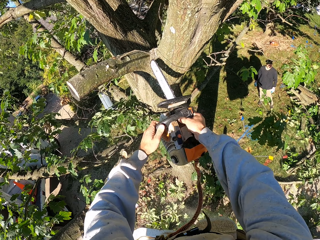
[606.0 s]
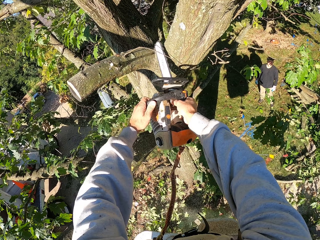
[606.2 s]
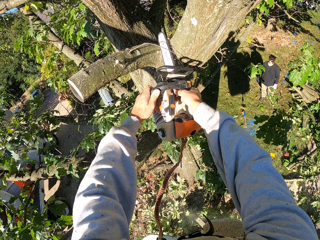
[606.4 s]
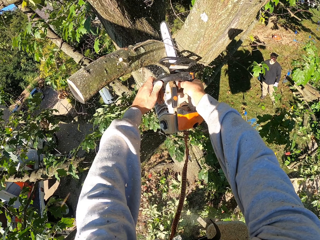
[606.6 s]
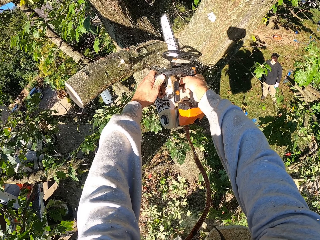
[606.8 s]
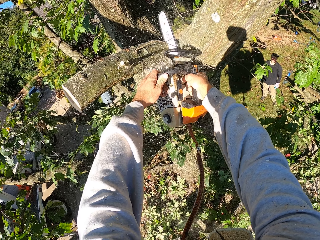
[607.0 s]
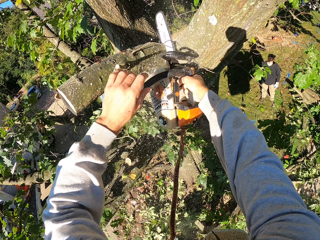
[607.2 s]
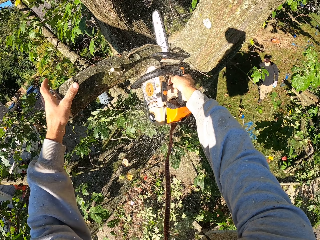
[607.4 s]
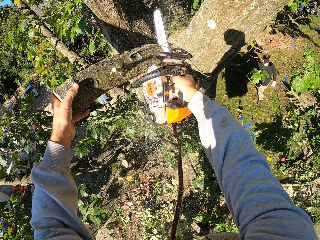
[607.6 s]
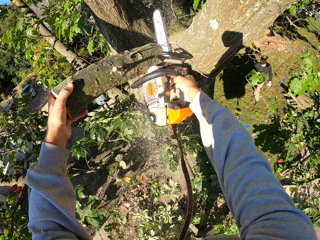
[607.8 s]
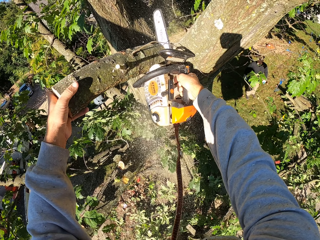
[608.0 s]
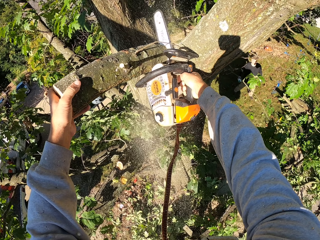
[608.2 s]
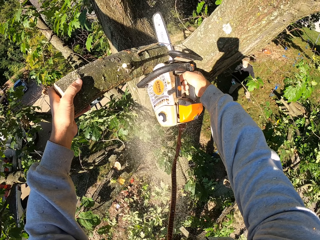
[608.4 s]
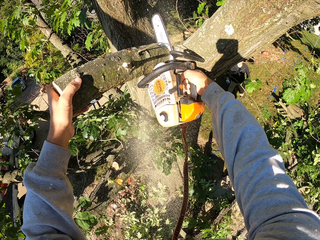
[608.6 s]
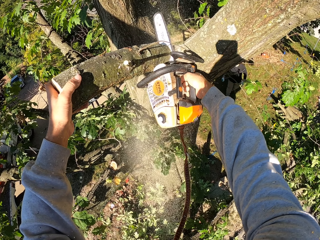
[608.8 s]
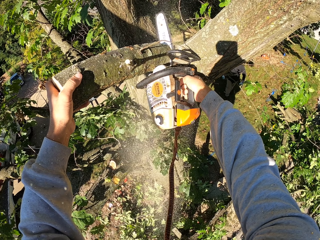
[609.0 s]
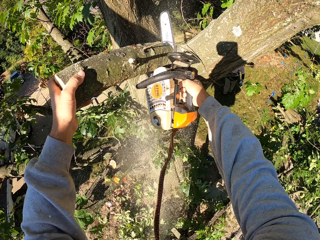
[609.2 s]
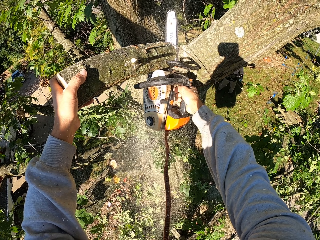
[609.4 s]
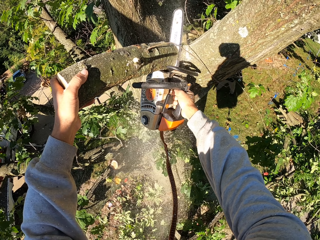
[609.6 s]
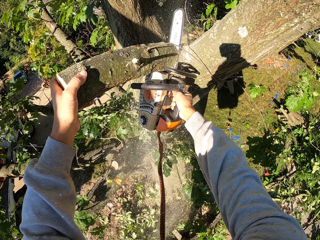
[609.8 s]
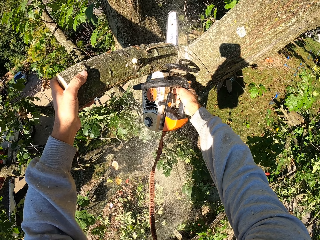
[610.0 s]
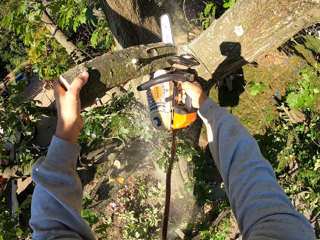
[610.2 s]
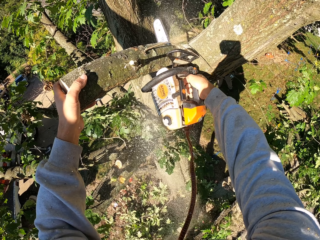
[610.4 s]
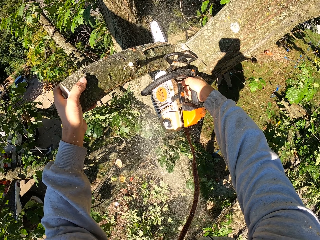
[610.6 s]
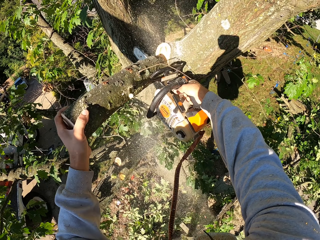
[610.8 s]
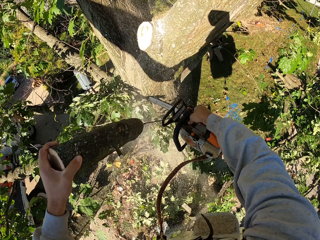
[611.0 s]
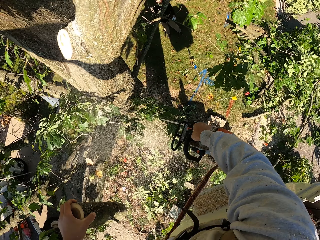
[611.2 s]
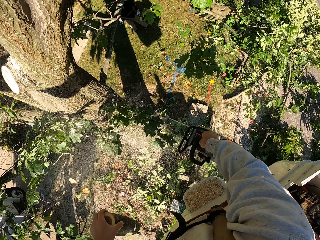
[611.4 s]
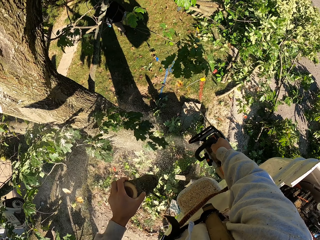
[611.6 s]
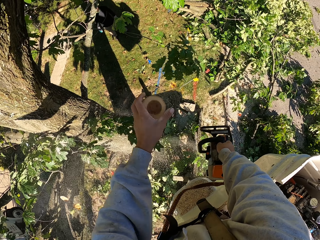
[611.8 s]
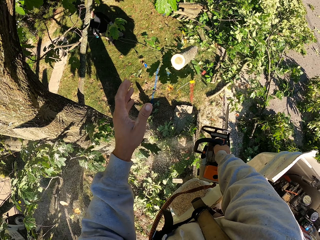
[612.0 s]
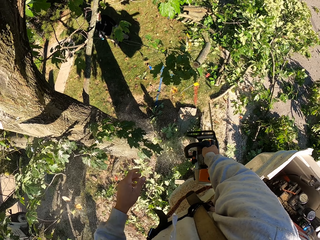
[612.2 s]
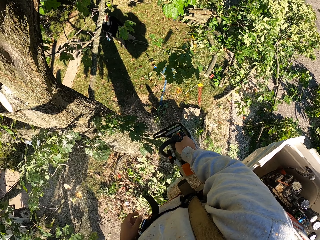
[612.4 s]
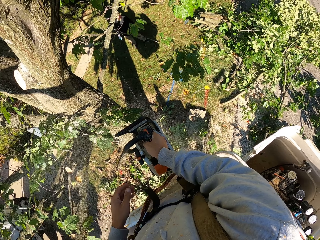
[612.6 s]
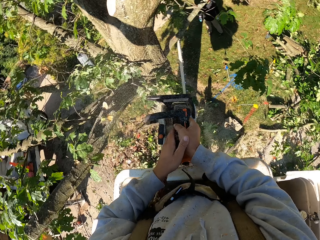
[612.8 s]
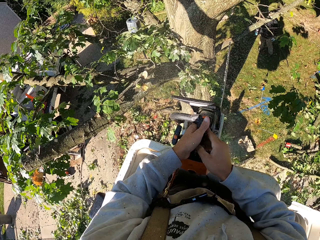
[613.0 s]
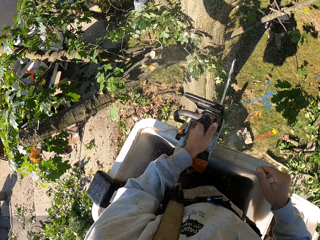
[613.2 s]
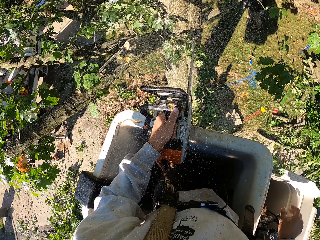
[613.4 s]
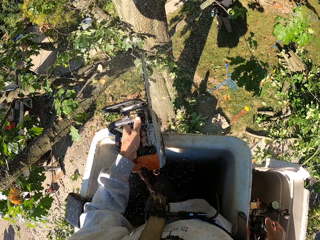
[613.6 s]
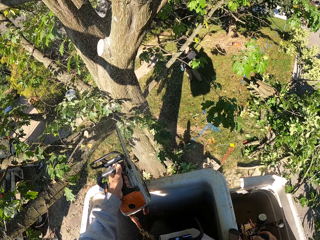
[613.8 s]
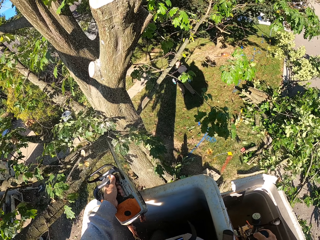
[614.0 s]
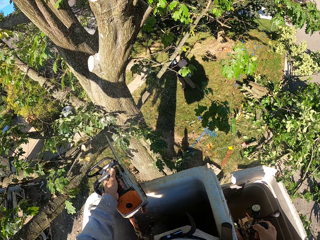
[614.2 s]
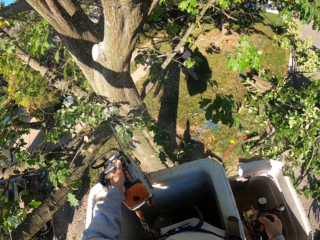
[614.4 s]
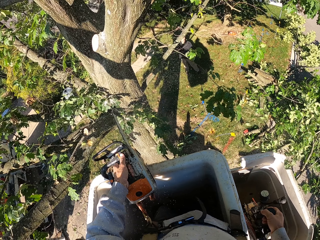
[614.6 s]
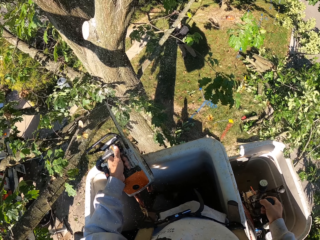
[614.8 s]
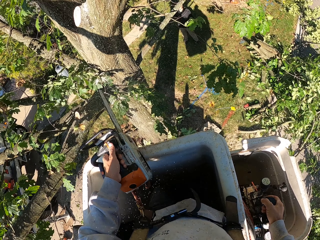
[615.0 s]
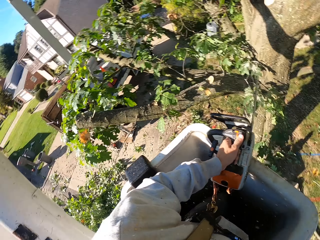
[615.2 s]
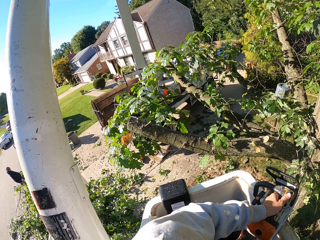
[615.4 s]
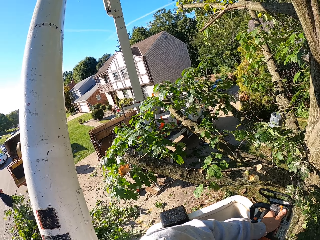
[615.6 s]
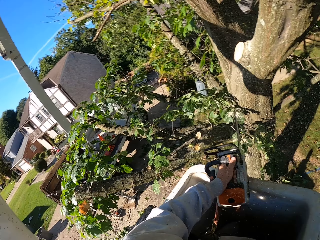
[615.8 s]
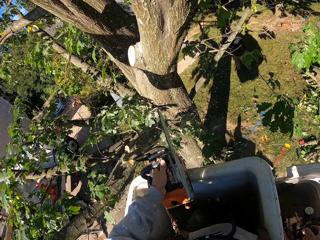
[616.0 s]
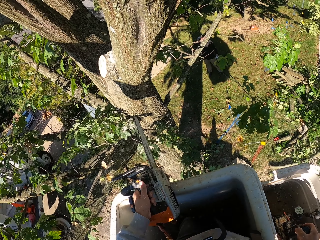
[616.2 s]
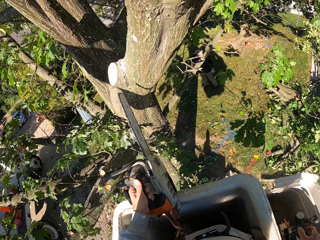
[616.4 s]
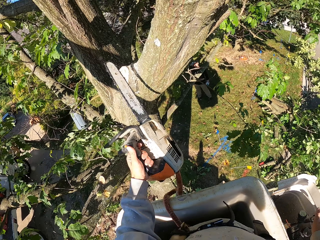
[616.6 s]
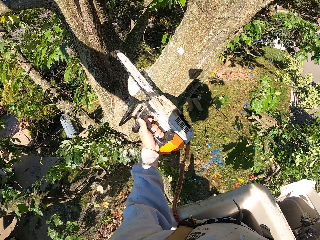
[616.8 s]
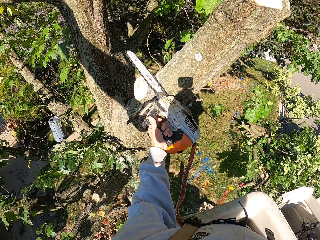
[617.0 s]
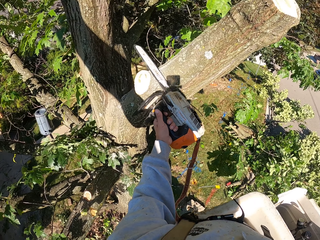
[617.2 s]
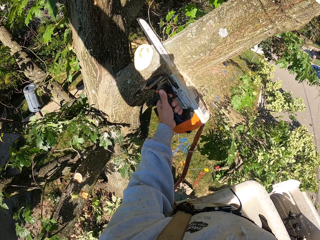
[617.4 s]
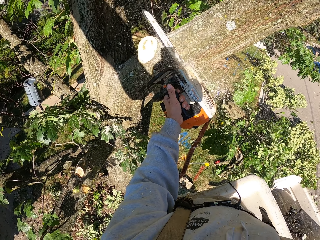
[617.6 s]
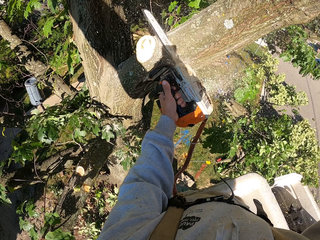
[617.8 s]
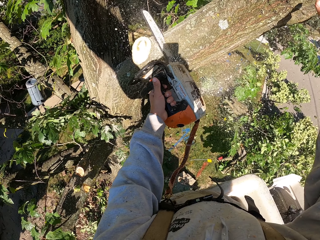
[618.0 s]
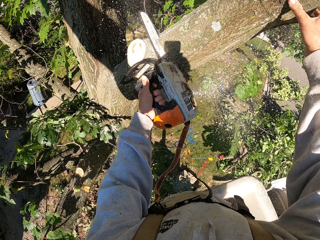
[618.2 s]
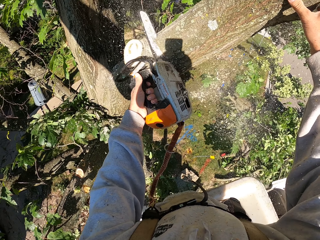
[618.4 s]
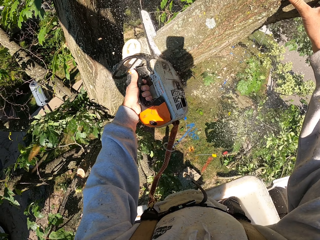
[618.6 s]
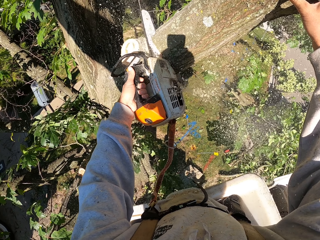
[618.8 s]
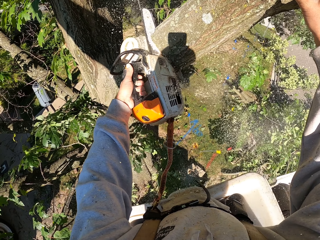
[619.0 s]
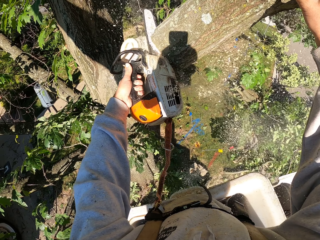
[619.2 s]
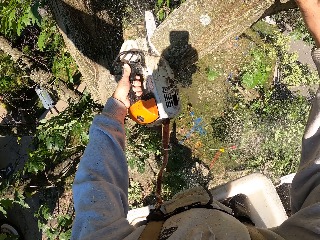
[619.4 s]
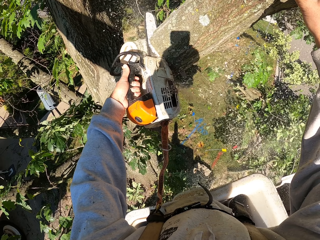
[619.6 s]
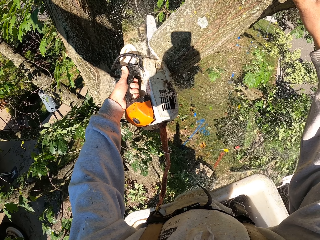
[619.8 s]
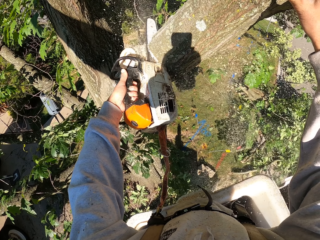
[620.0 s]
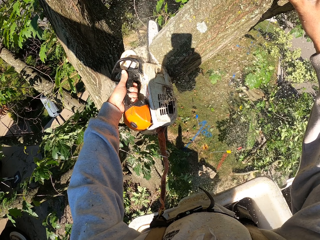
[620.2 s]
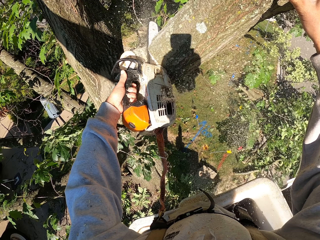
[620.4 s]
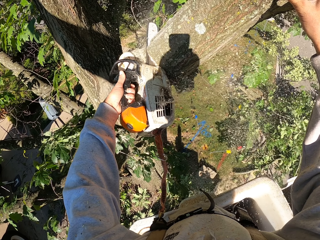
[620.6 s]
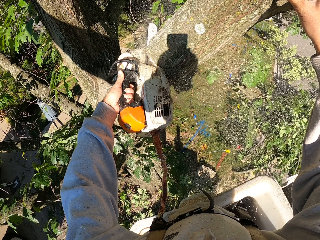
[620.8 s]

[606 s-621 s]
The camera wearer holds the front handle of the chain saw with his left hand. He cuts a branch of the tree with the chain saw in his right hand. He holds the branch with his left hand. He throws the branch in his left hand to the ground. He holds the chain saw with his left hand. He places the chain saw in his hands on the carriage of the aerial lift. He takes his right hand off the chain saw. He operates a lever of the aerial lift with his right hand. He cuts a branch of the tree with the chain saw in his left hand. He places his right hand on the branch.

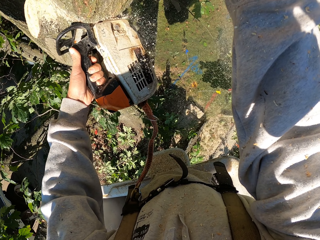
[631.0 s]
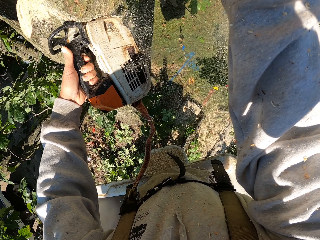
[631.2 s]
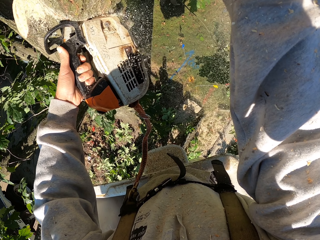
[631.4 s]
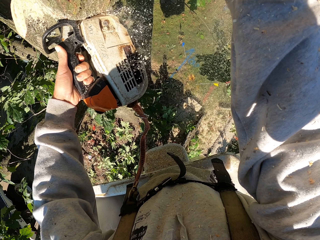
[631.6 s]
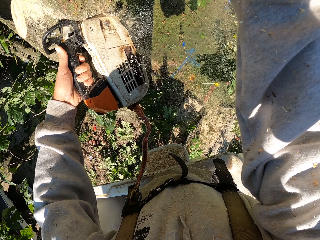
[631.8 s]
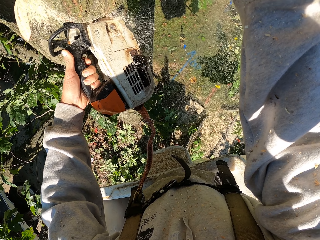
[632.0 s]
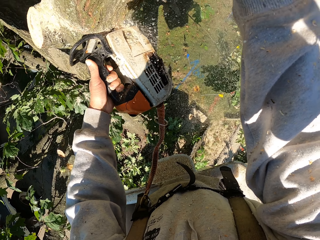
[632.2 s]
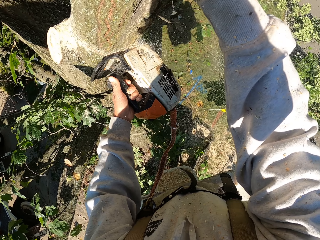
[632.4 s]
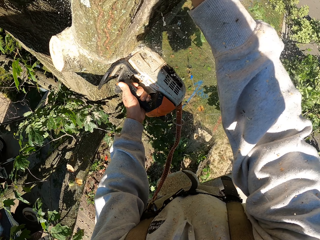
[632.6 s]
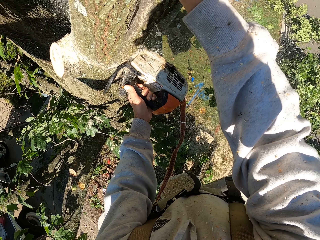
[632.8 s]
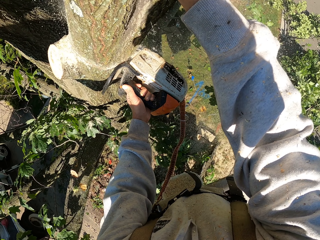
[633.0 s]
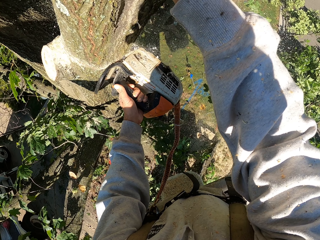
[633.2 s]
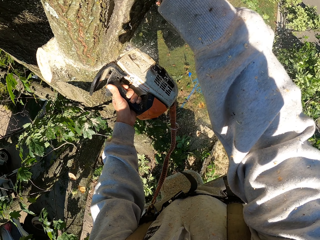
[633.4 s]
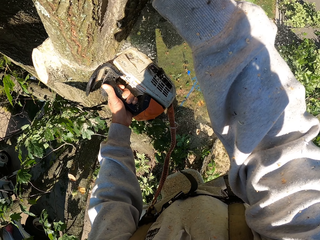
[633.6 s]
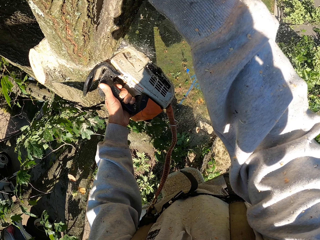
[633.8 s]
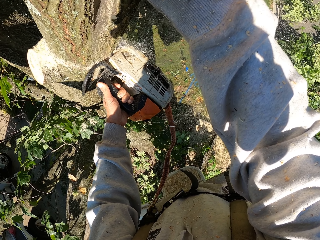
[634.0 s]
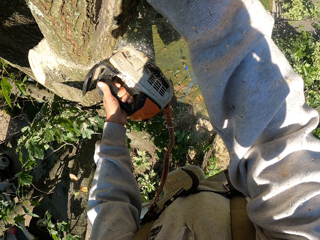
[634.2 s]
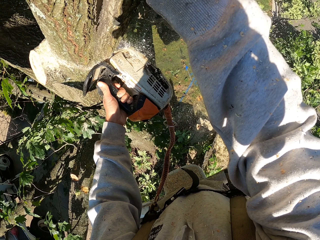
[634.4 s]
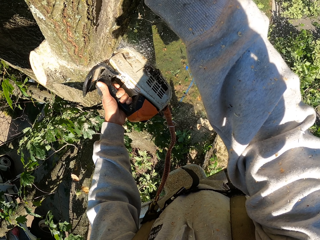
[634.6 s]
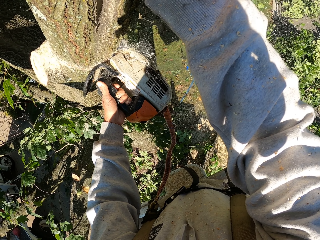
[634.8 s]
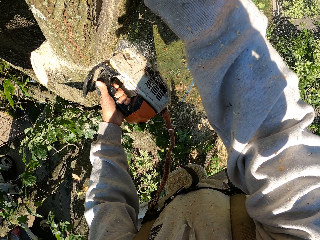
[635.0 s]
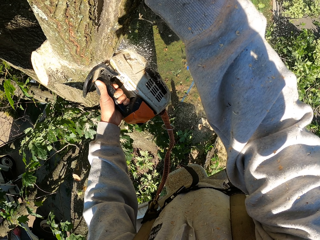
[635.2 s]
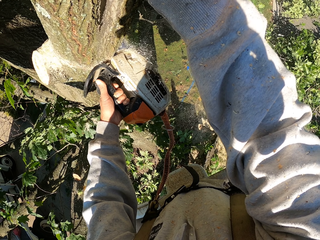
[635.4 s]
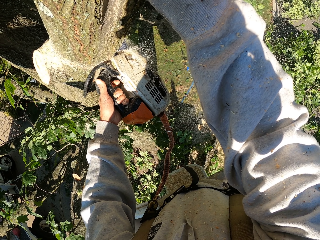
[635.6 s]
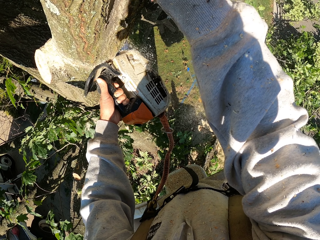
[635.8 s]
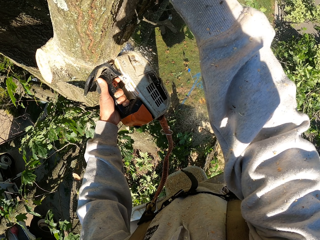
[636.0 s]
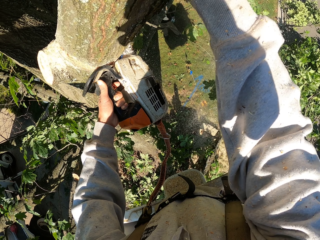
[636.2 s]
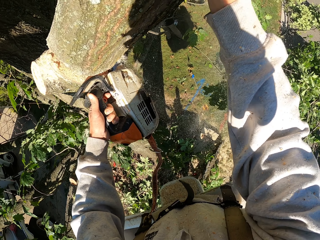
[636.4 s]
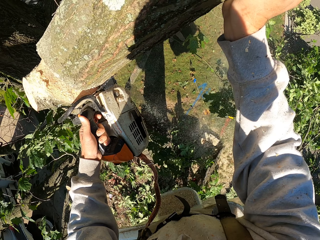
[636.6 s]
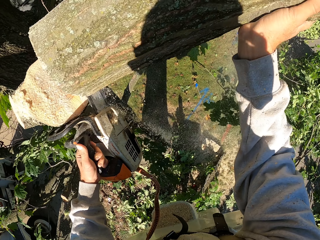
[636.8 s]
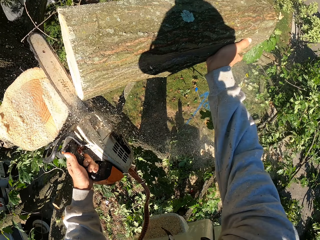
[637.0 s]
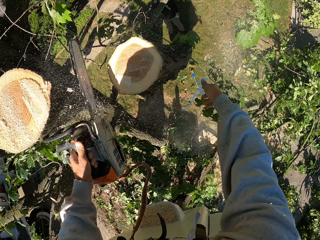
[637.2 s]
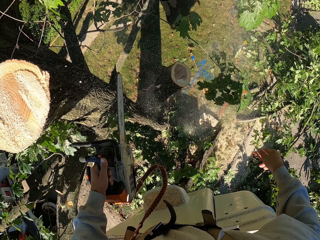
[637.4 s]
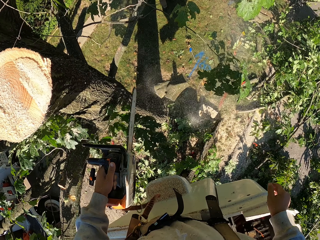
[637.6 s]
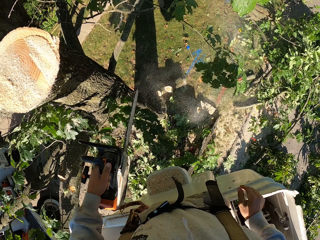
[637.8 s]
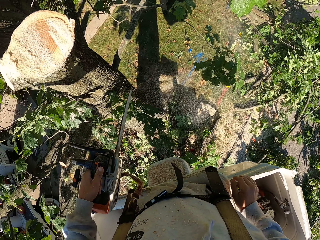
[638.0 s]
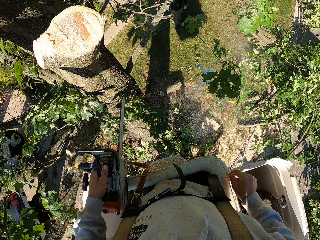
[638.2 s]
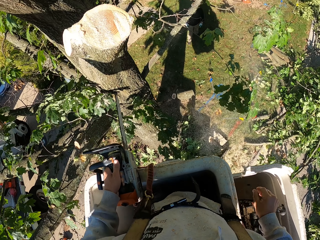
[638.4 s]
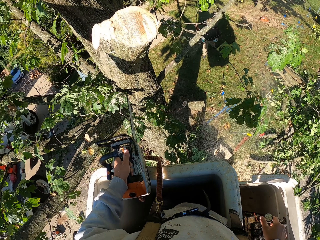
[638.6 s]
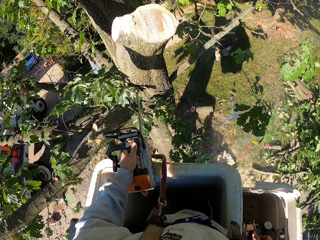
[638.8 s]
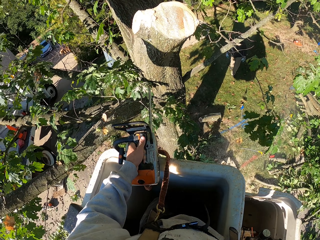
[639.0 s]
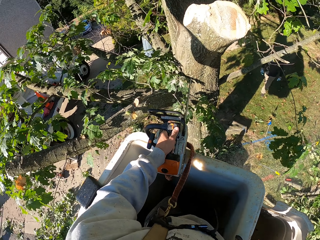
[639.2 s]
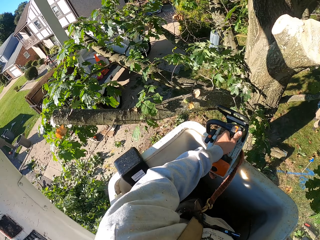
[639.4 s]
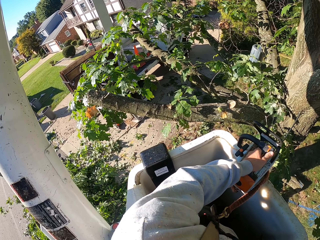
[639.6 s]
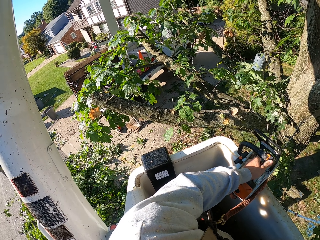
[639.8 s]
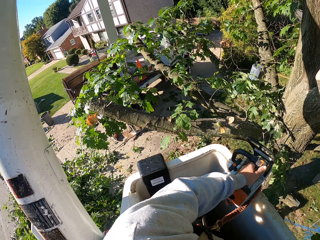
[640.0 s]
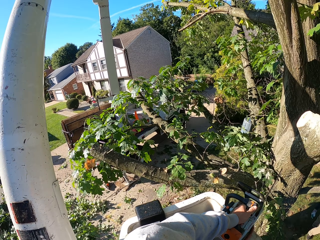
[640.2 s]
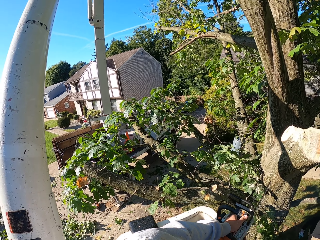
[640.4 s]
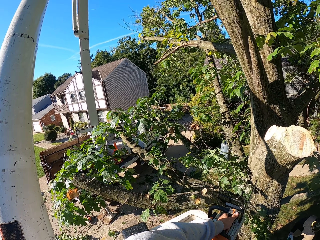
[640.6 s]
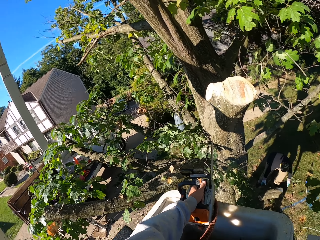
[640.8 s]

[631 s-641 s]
The camera wearer pushes the branch to the ground with his right hand. He drops a log on the ground. He places the chain saw in his hands on the carriage of the aerial lift. He operates the lever of the aerial lift with his right hand.
